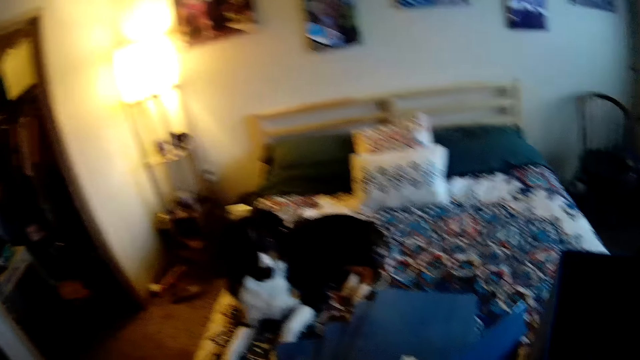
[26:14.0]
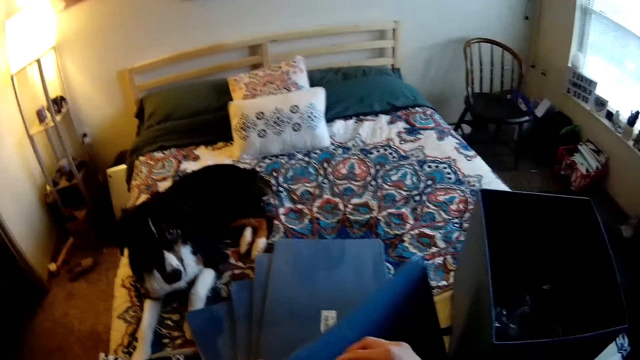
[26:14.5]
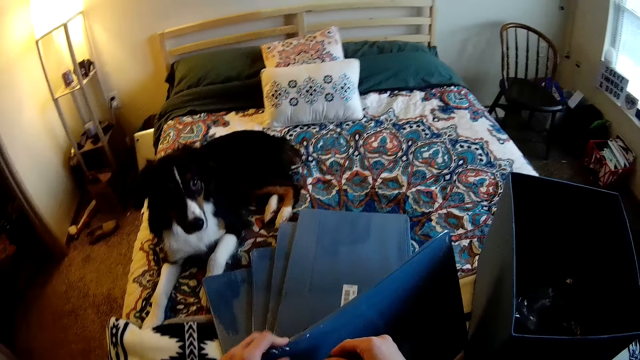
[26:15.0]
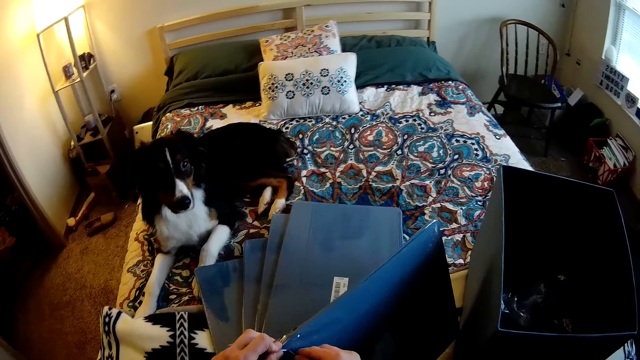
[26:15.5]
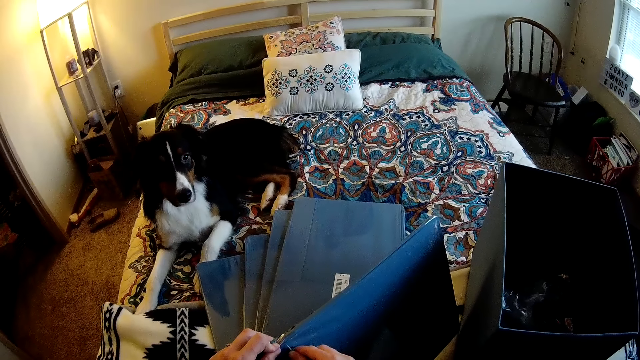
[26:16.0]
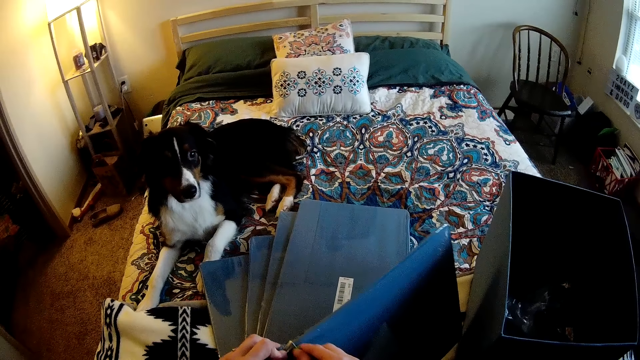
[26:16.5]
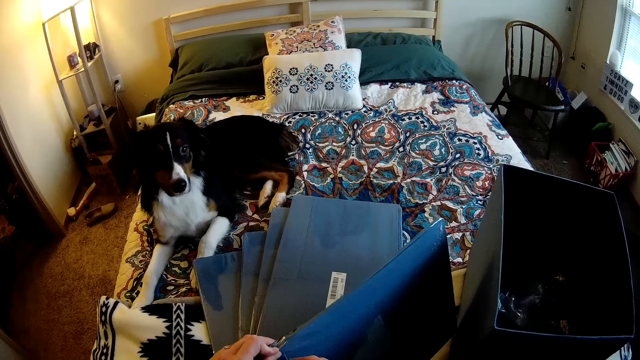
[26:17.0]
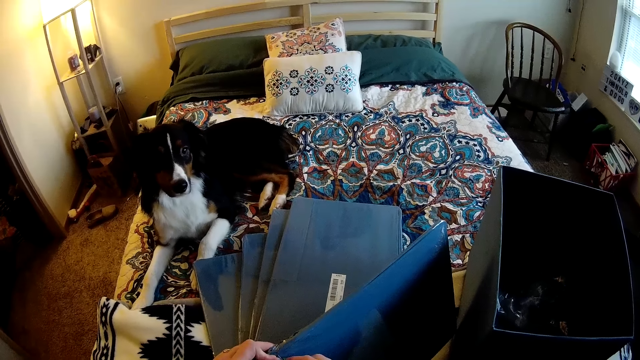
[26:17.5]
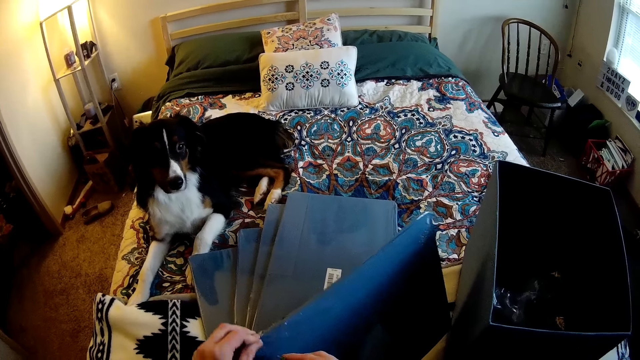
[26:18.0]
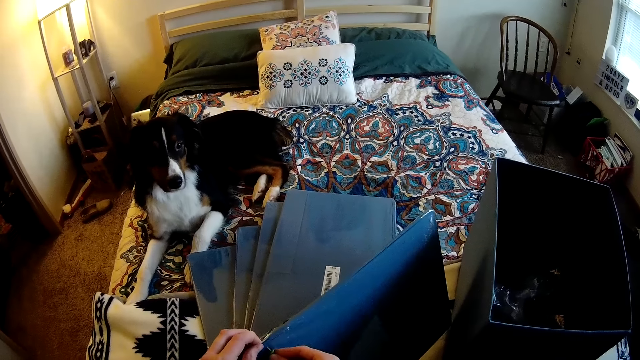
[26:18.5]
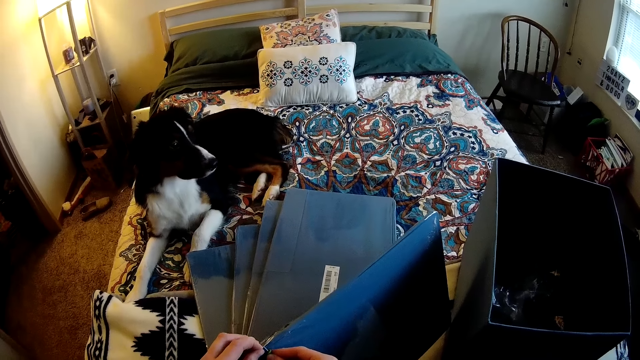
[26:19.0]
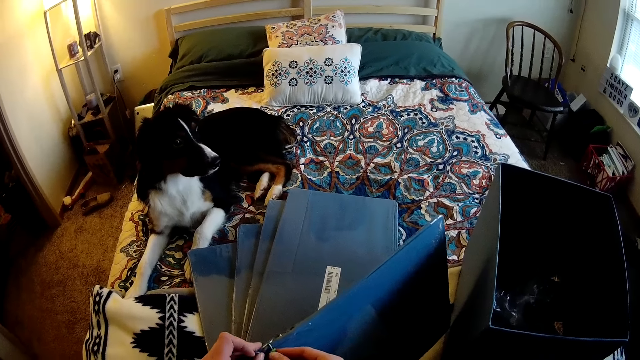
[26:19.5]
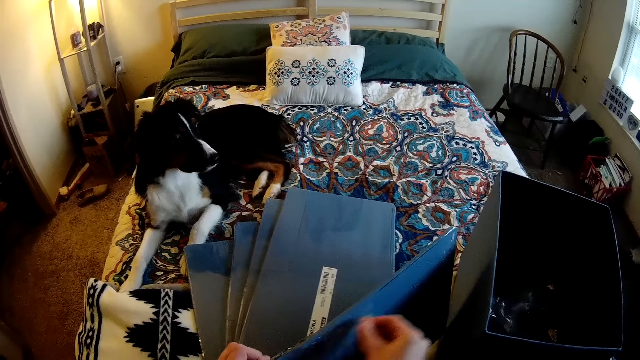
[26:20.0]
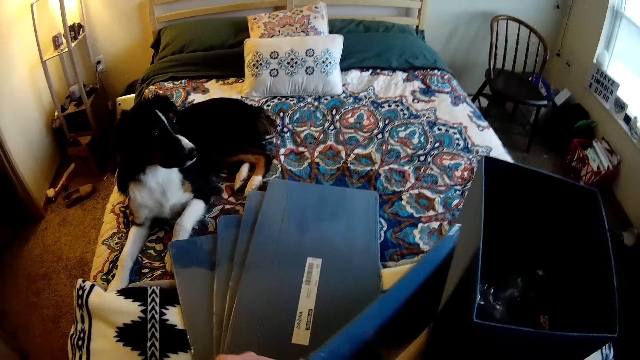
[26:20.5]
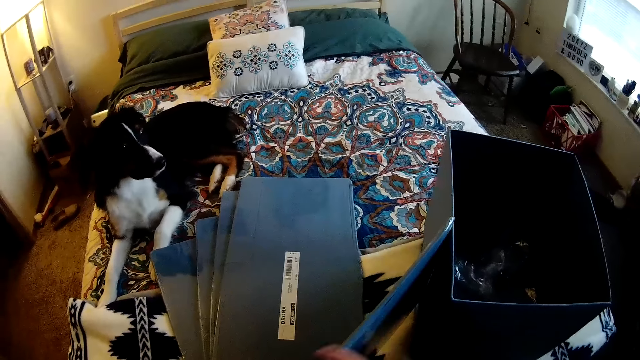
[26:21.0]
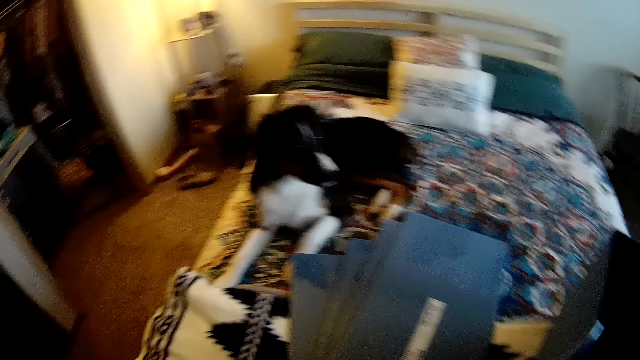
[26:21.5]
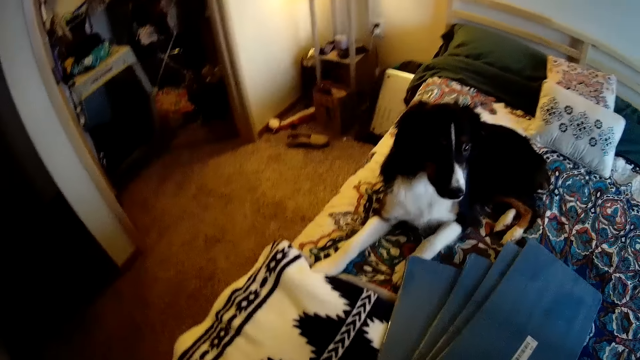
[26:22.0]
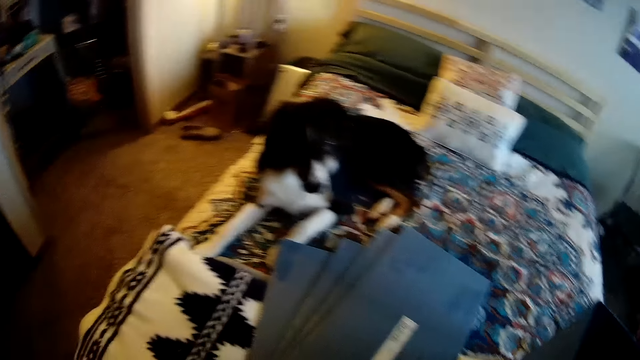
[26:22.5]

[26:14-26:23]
The camera wearer moves the box on the bed. They cut the wrapping paper with the pin.

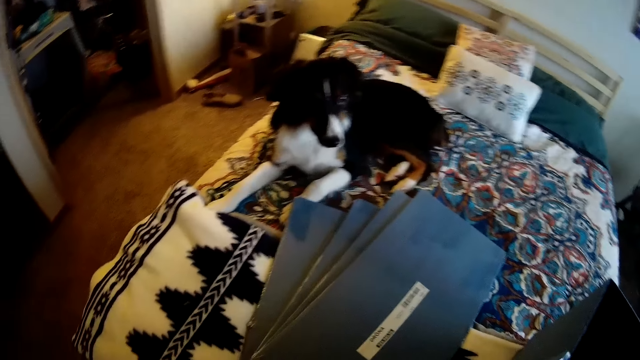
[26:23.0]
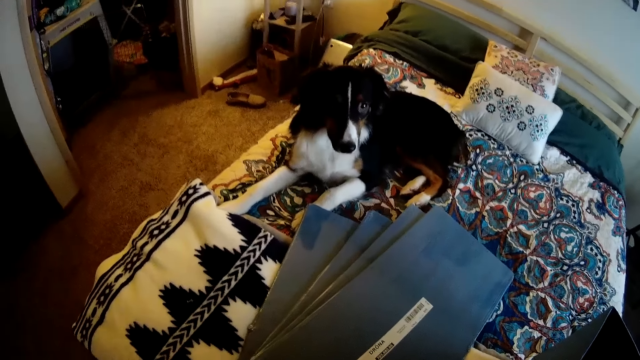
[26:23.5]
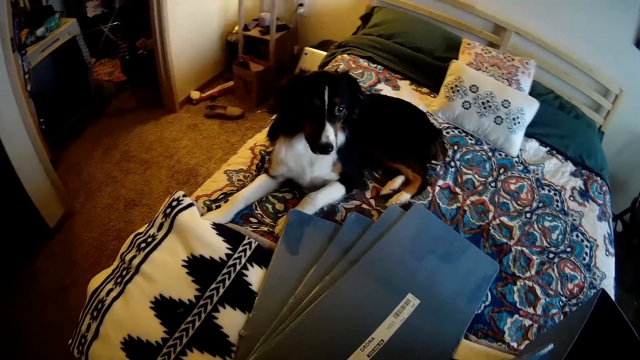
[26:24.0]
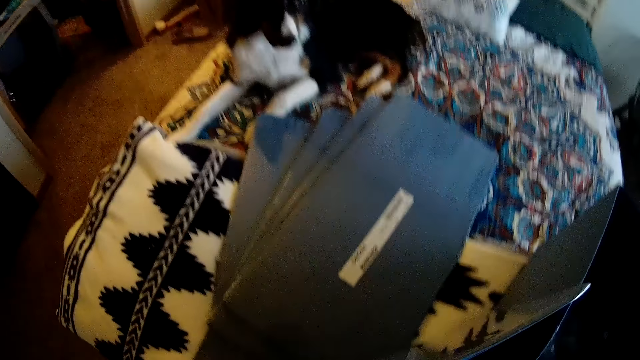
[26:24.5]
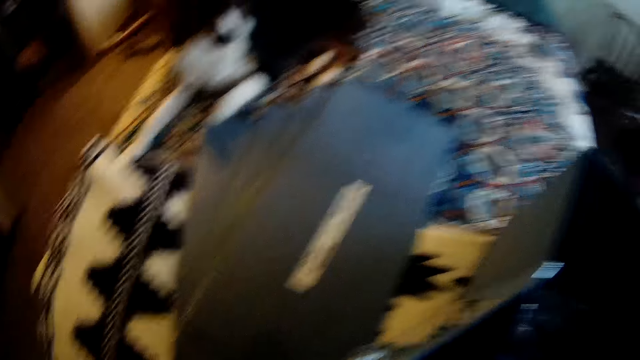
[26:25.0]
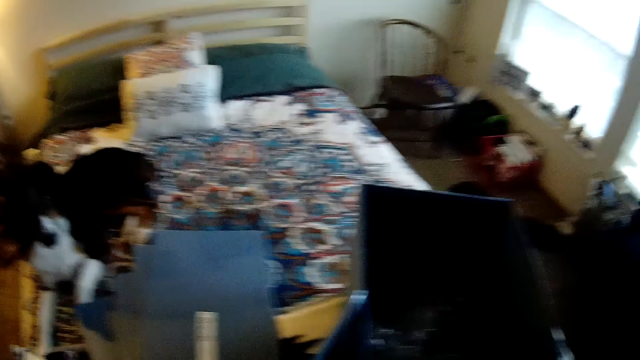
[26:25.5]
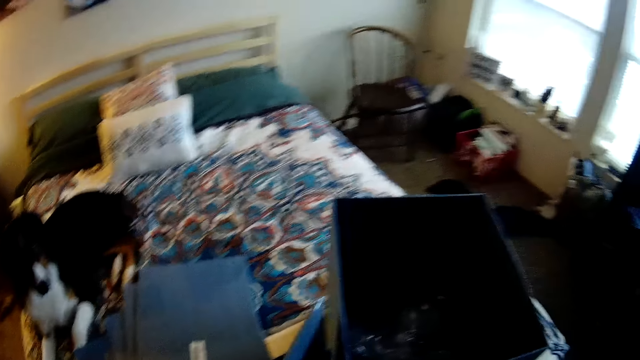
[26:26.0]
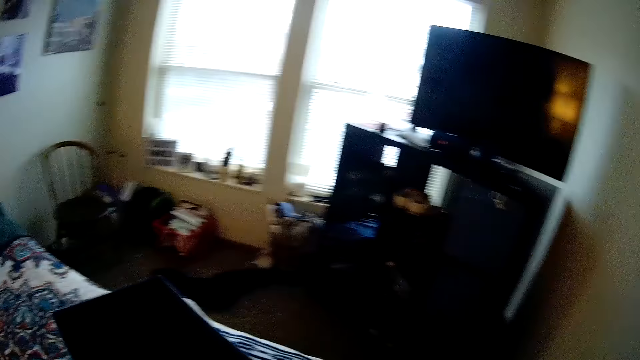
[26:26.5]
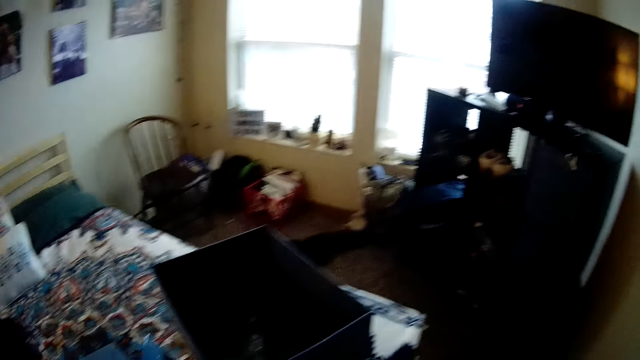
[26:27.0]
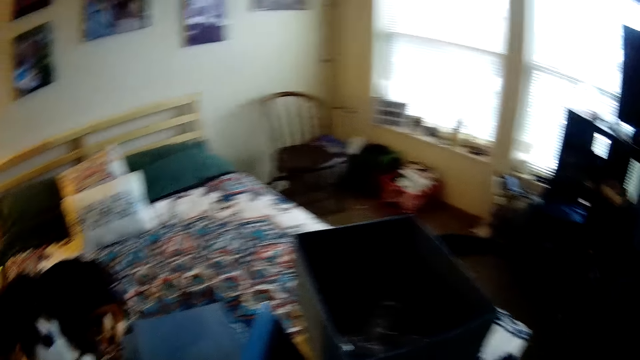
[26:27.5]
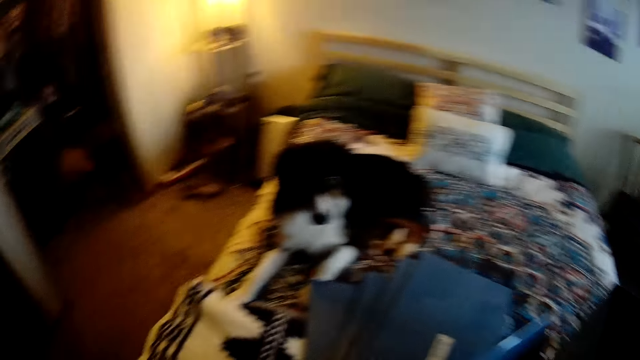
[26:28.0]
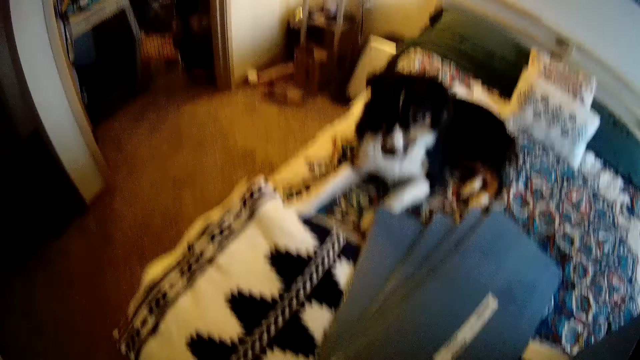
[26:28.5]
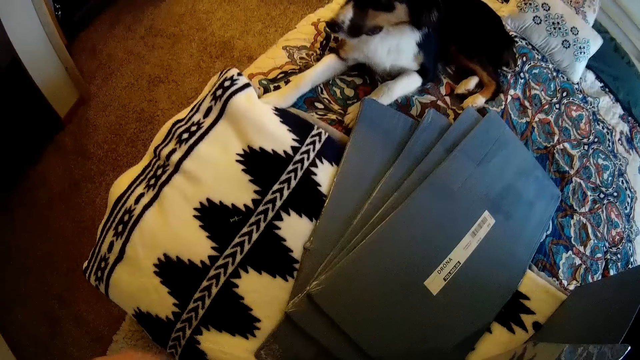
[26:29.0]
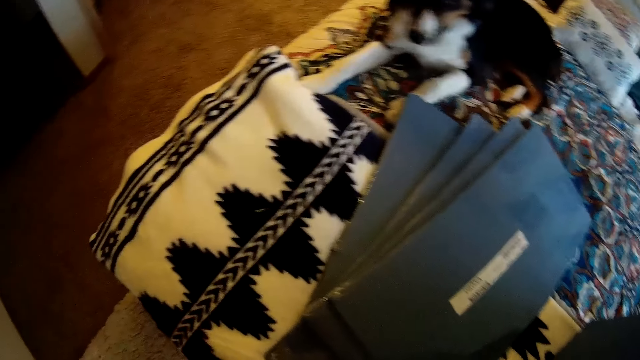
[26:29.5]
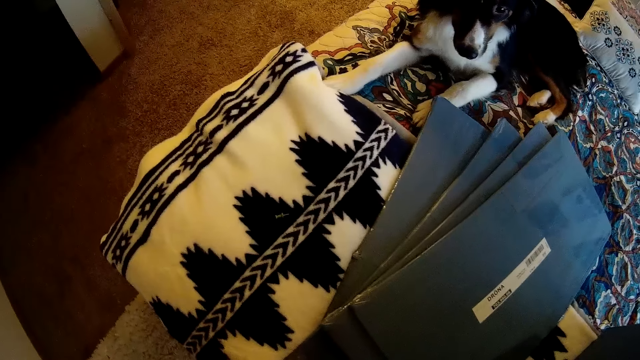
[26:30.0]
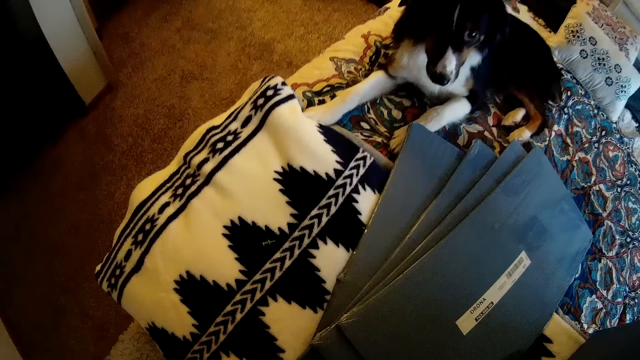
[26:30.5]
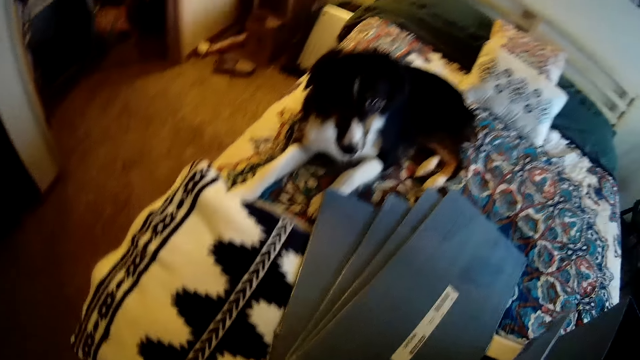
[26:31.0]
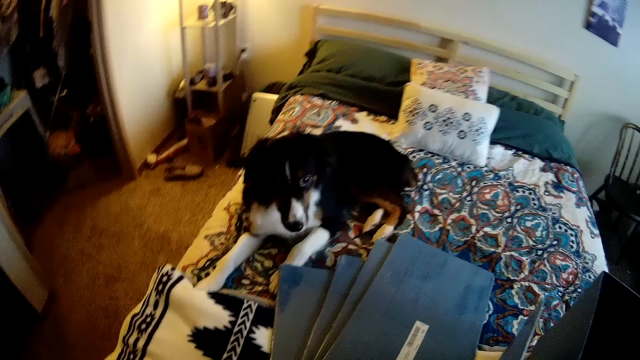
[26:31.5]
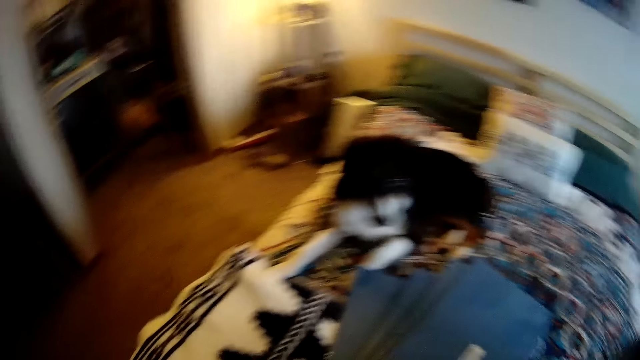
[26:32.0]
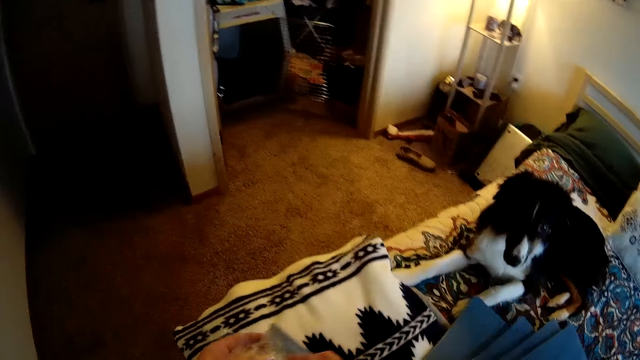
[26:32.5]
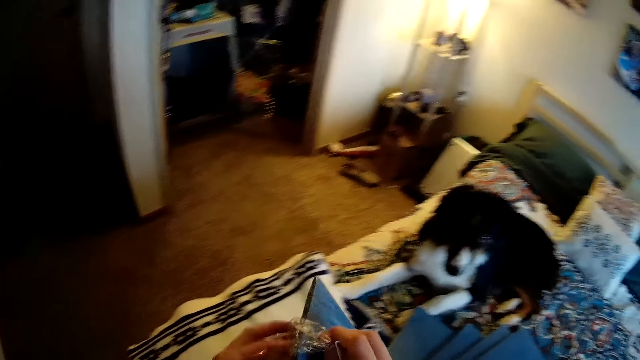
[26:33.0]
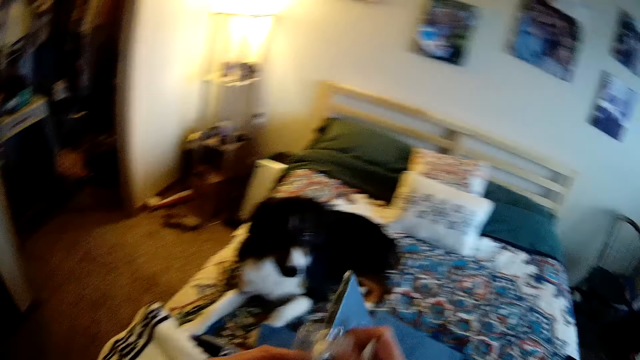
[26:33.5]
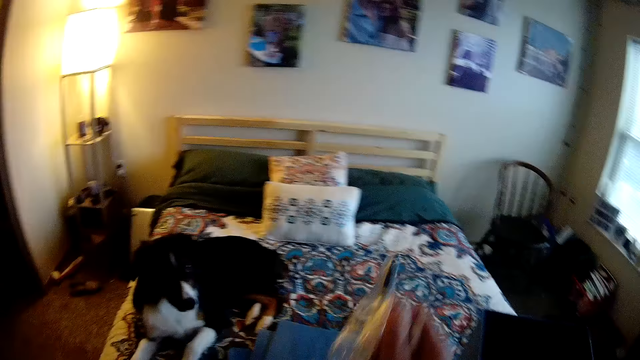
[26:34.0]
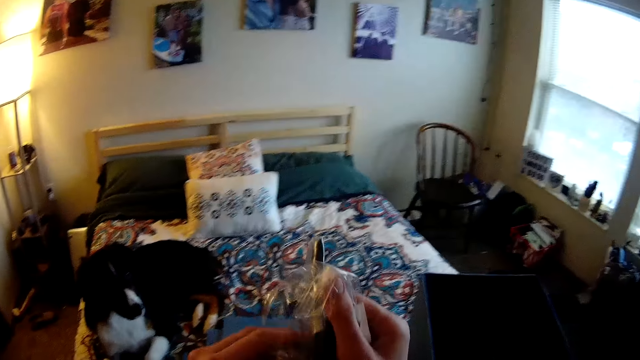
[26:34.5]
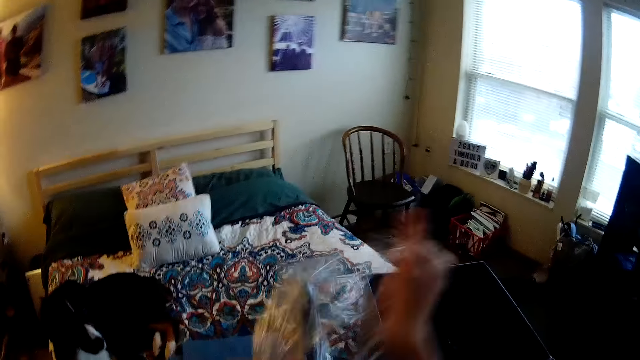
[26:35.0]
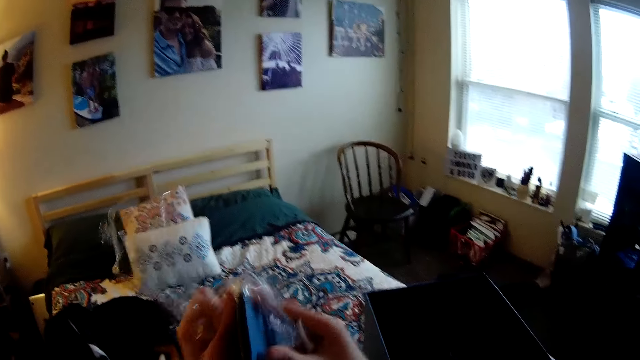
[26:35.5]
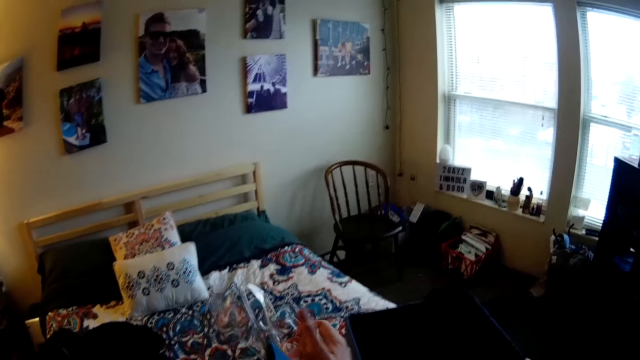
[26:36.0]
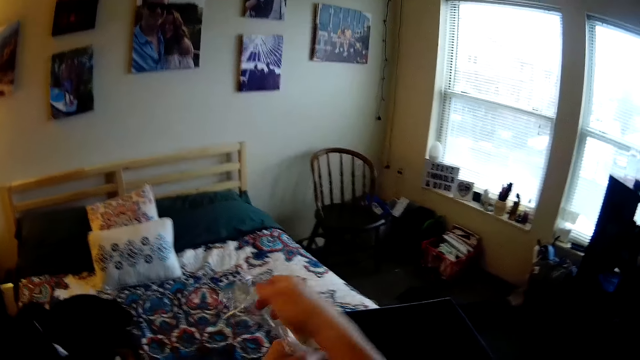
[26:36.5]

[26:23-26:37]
The camera wearer holds the box. They remove the wrapping paper. They move the box. They remove the wrapping paper.
